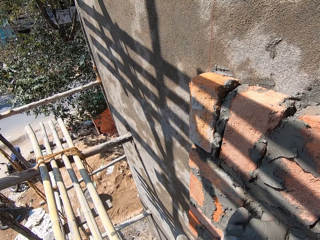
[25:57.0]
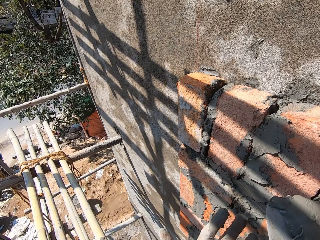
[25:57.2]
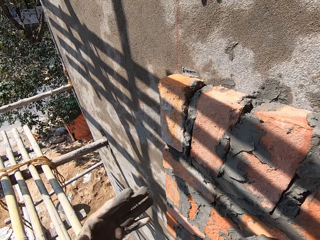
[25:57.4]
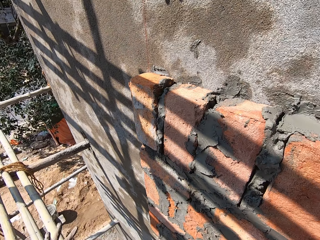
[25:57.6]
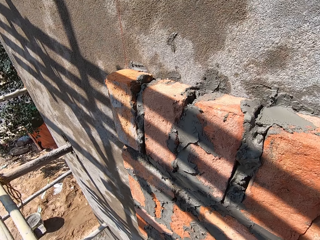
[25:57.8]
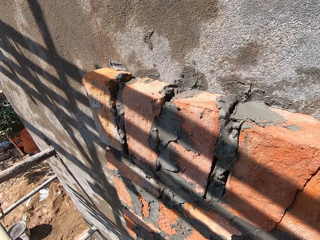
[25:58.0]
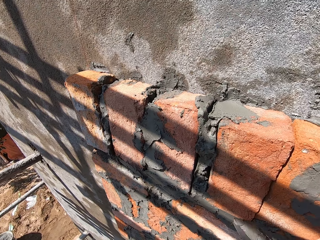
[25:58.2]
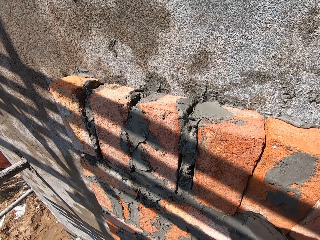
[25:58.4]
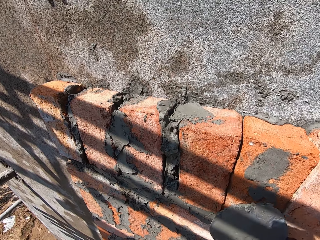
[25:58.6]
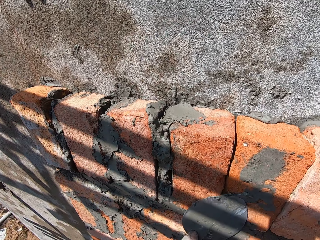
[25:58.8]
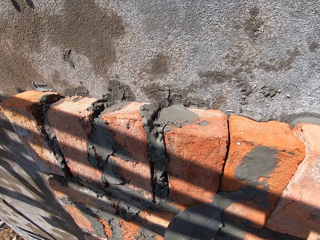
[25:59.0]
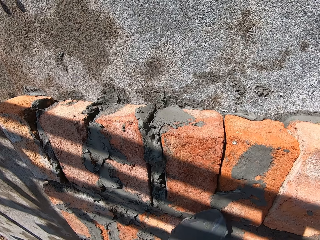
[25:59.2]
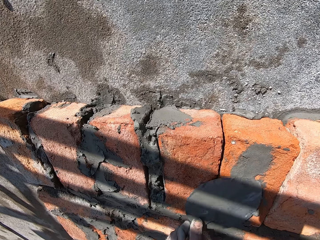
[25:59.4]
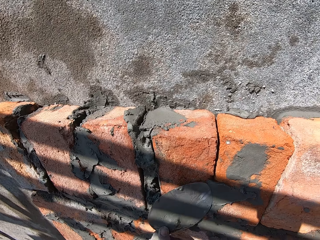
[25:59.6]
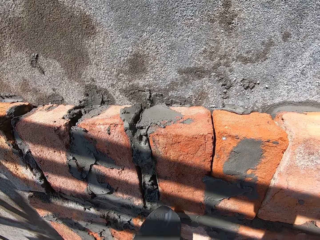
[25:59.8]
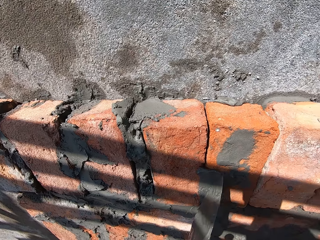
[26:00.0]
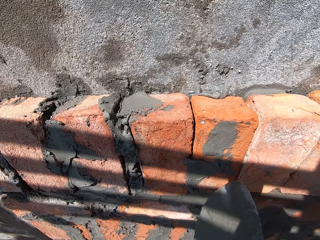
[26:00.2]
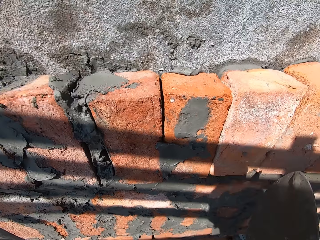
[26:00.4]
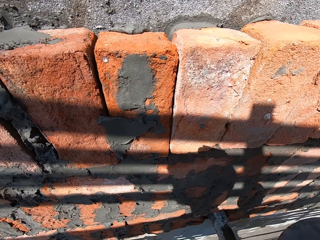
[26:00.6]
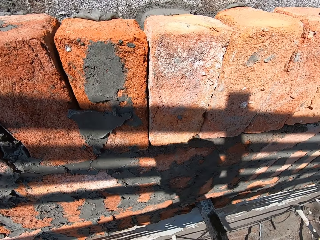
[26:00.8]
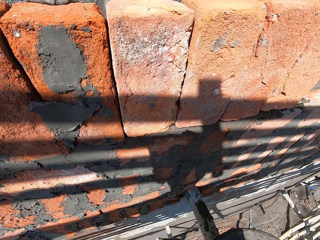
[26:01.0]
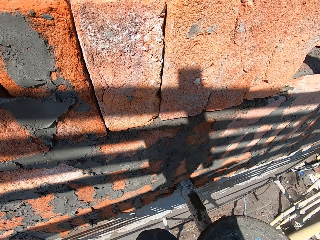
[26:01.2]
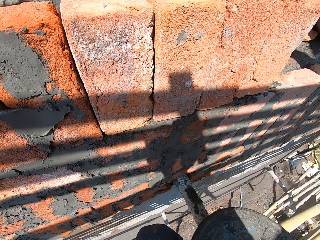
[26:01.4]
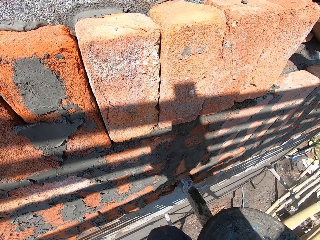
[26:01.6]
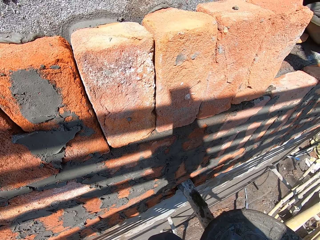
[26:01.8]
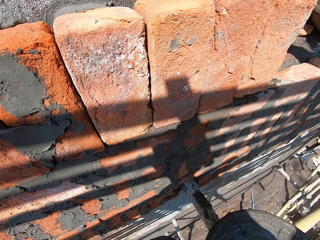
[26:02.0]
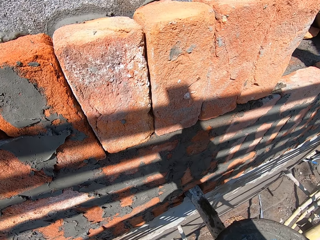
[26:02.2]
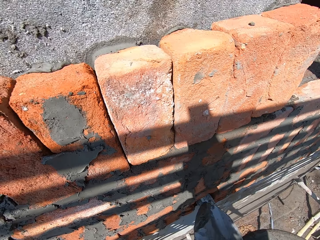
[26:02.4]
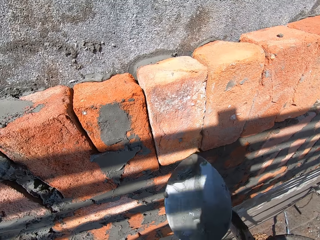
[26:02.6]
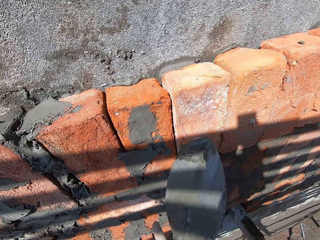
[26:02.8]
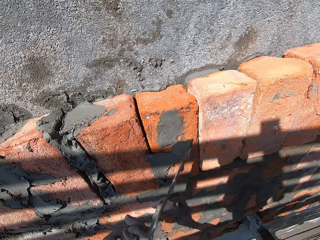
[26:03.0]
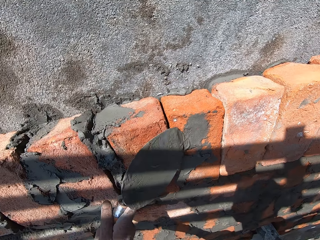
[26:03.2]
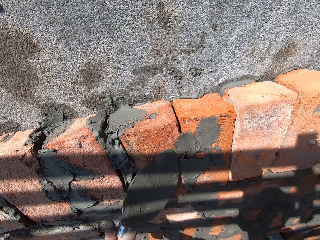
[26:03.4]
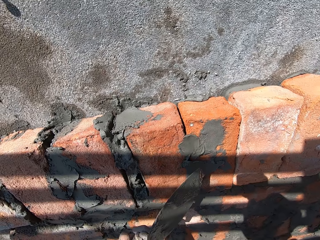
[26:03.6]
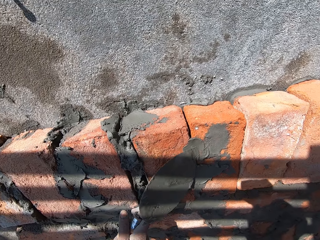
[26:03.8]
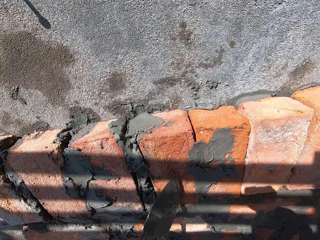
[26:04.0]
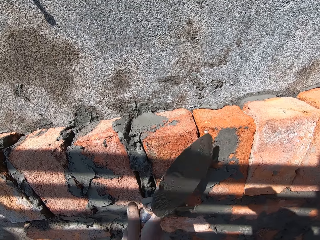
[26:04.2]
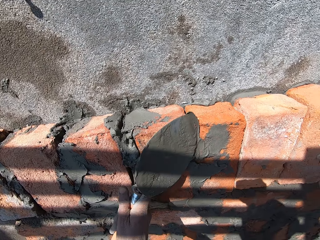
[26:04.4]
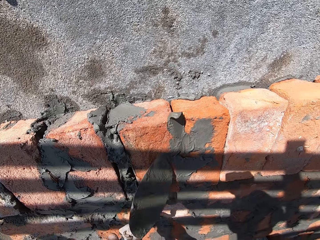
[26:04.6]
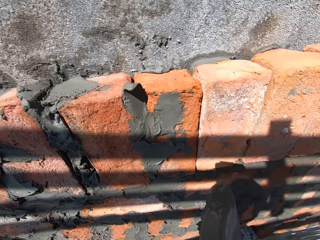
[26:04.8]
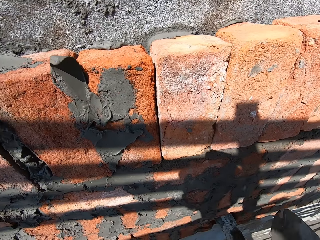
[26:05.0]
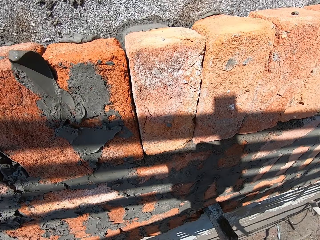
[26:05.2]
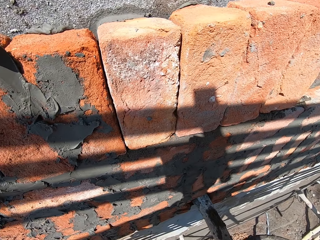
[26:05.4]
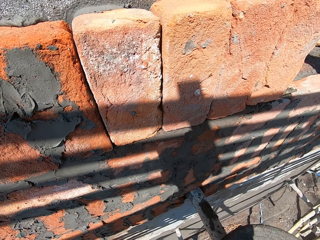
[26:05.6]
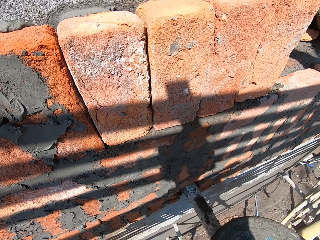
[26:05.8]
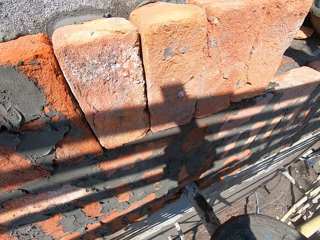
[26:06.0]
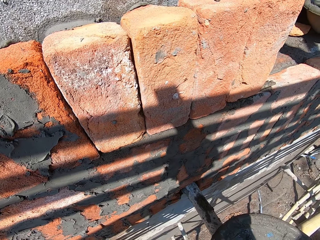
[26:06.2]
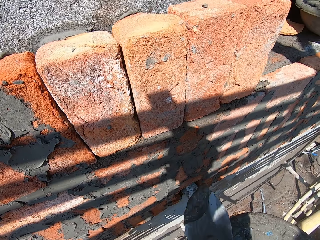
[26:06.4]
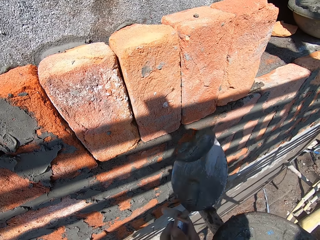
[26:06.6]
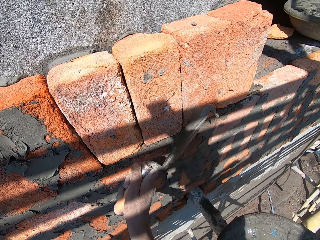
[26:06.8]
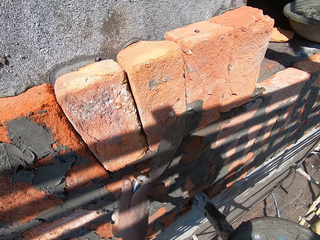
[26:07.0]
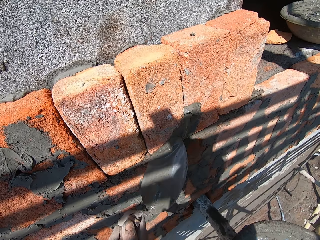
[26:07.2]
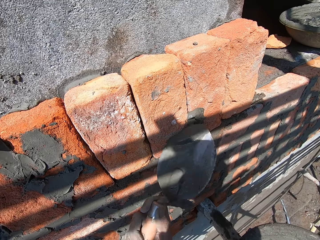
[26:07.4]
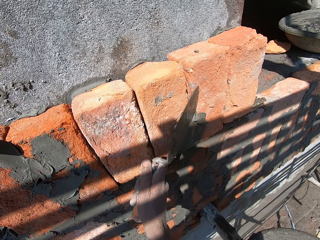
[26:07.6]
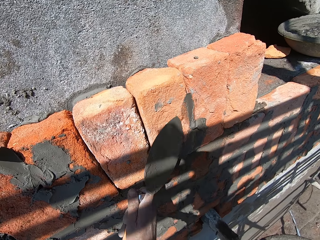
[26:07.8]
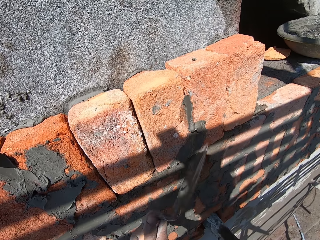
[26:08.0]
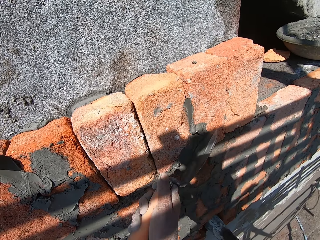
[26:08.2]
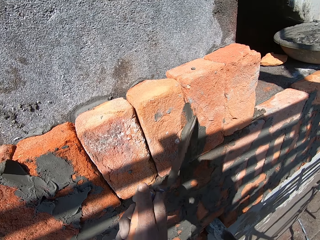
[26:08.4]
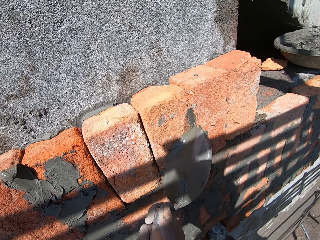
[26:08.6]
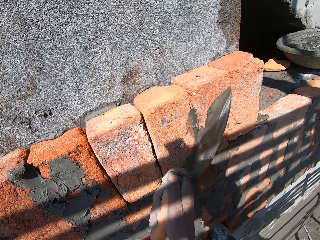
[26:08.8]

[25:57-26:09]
The camera wearer scoops the wet cement on his left hand with the trowel in his right hand. He places the wet cement on the bricks on the wall with the trowel in his left hand. He scoops some wet cement from the bowl with the trowel in his right hand. He places the wet cement on the bricks on the wall with the trowel in his left hand. He scoops some wet cement from the bowl with the trowel in his right hand. He places the wet cement on the bricks on the wall with the trowel in his left hand.

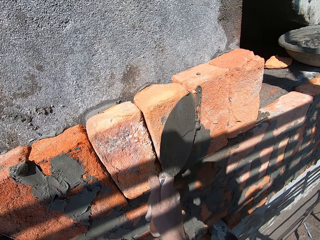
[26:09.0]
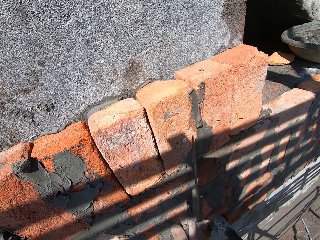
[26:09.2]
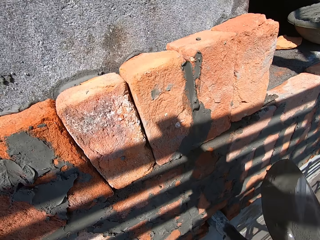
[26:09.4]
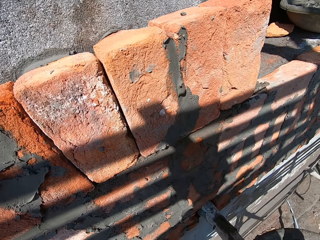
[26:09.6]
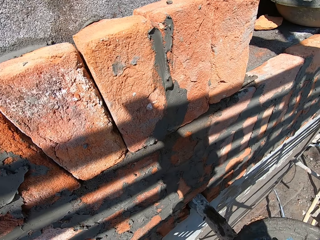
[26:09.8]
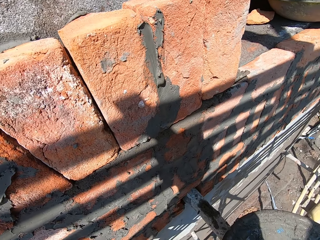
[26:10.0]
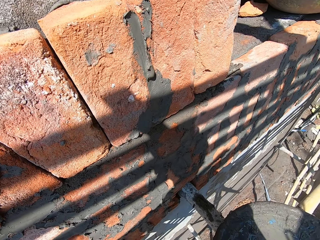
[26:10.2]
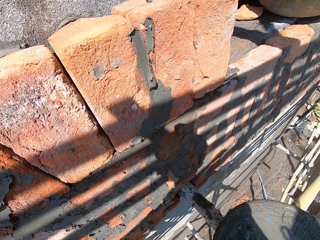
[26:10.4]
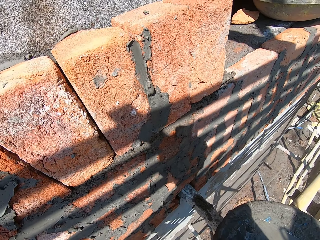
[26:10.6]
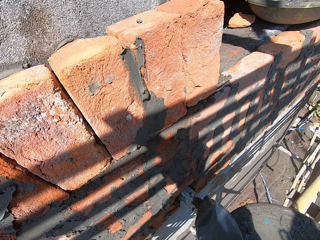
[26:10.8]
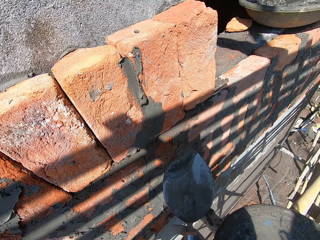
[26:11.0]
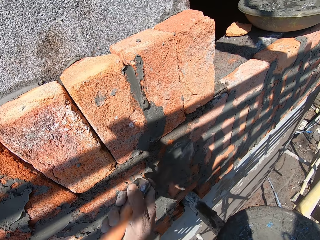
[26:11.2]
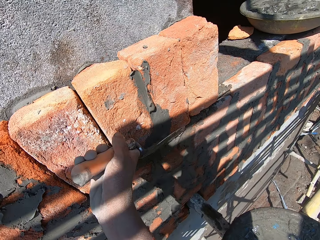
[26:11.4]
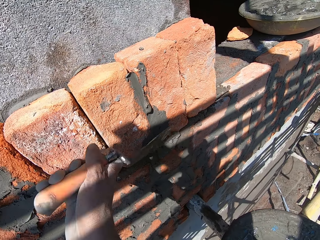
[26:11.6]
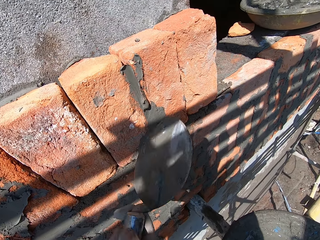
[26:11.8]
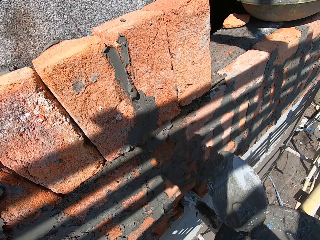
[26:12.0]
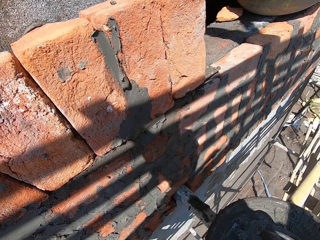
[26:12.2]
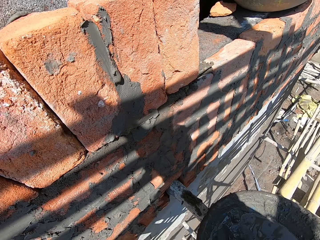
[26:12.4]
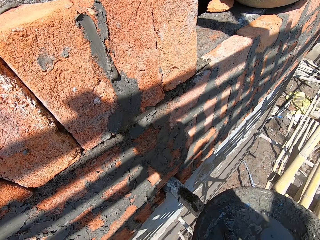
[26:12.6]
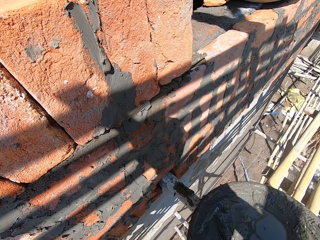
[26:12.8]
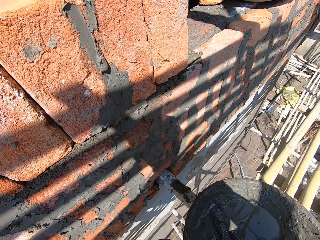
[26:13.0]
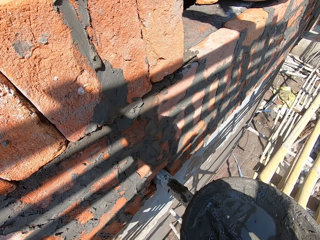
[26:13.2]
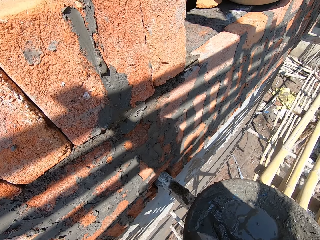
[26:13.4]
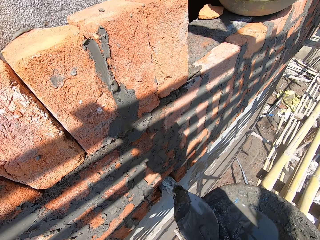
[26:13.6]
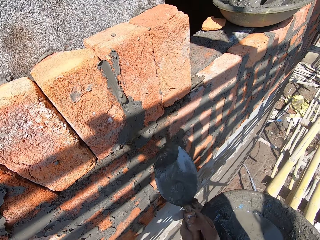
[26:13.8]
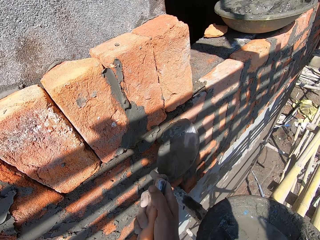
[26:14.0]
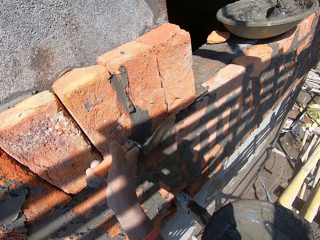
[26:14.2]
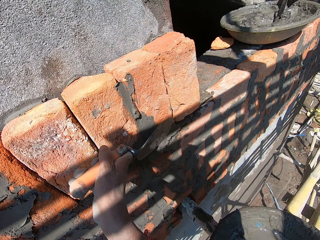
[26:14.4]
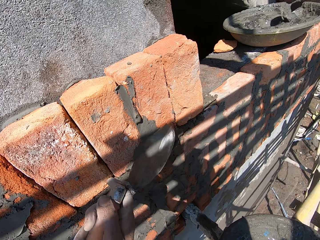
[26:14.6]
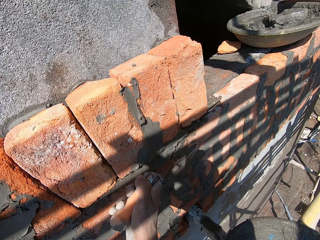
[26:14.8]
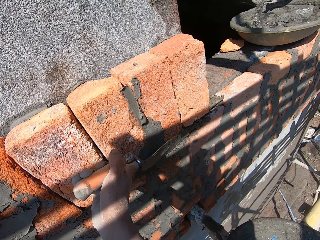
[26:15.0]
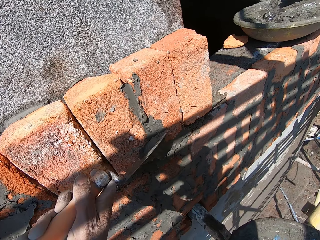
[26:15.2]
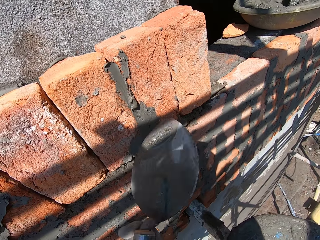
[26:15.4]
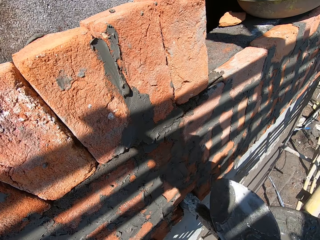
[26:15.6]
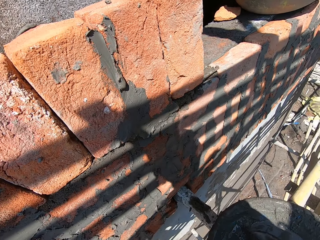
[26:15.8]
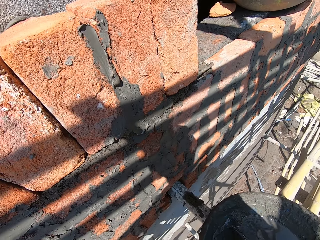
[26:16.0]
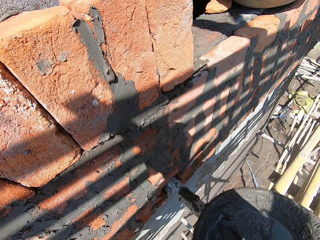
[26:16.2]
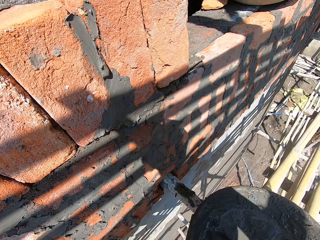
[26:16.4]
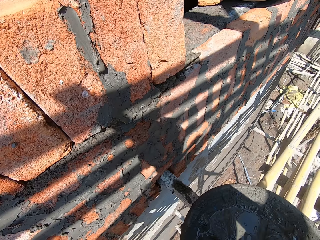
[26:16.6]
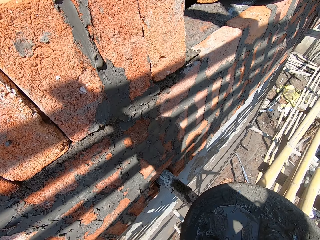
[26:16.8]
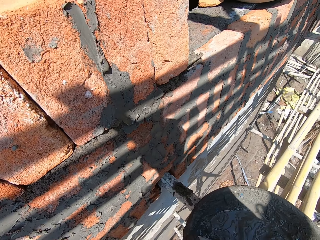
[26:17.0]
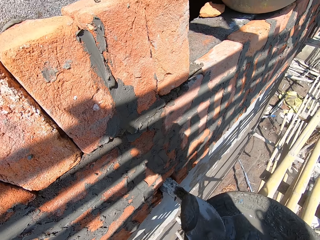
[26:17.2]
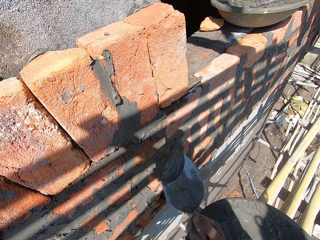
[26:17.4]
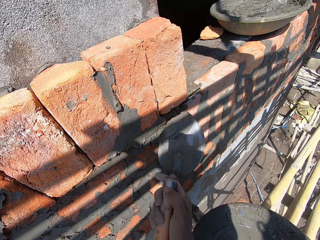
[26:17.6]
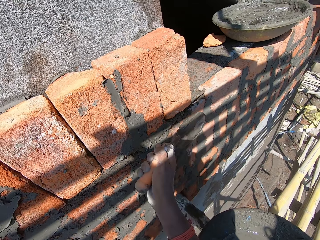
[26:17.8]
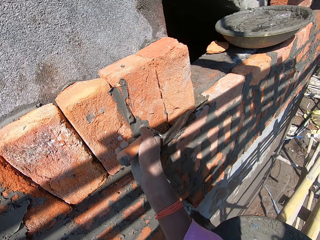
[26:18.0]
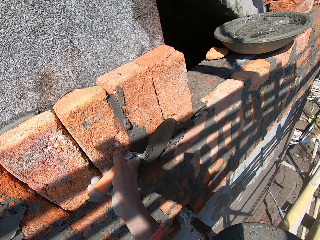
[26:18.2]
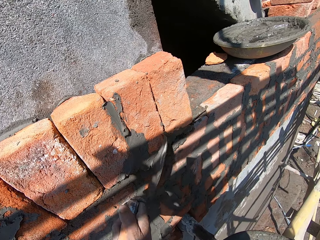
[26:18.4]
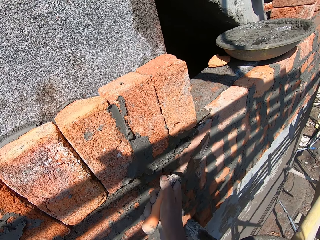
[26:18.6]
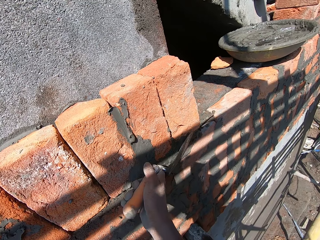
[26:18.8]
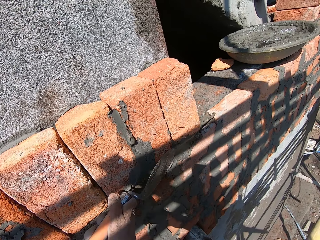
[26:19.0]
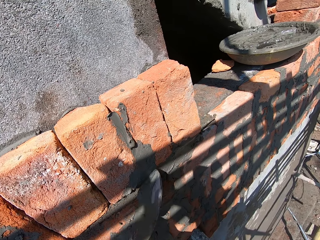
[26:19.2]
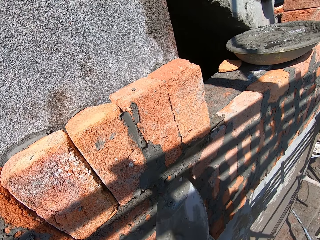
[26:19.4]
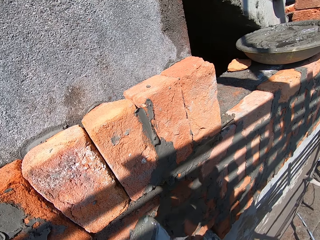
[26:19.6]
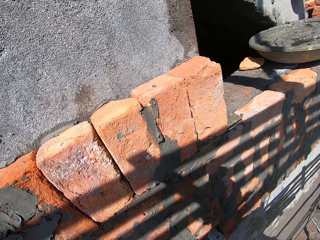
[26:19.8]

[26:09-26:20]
The camera wearer scoops some wet cement from the bowl with the trowel in his right hand. He places the wet cement on the bricks on the wall with the trowel in his left hand. He scoops some wet cement from the bowl with the trowel in his right hand. He places the wet cement on the bricks on the wall with the trowel in his left hand. He scoops some wet cement from the bowl with the trowel in his right hand. He places the wet cement on the bricks on the wall with the trowel in his left hand.
